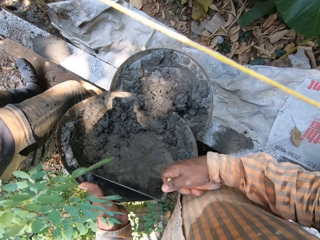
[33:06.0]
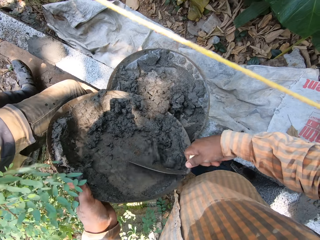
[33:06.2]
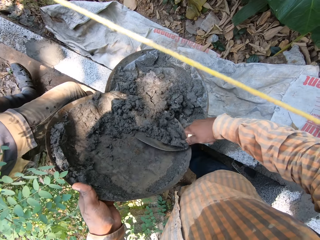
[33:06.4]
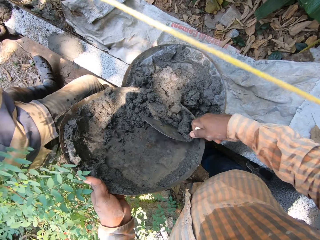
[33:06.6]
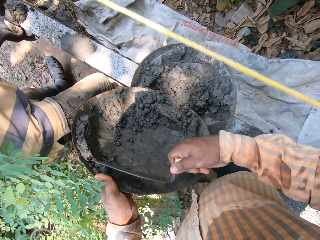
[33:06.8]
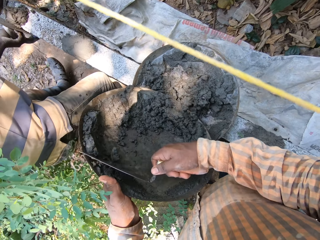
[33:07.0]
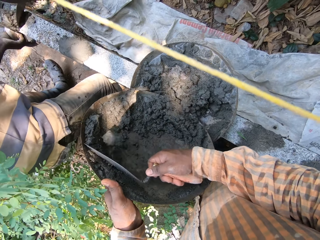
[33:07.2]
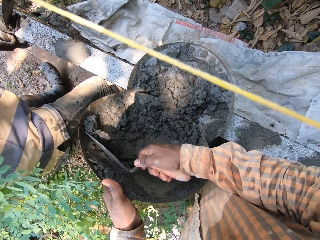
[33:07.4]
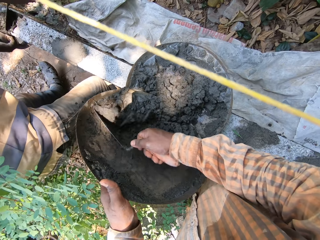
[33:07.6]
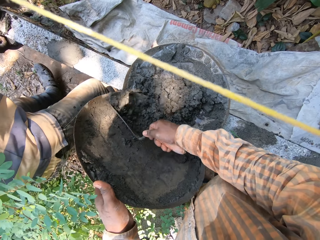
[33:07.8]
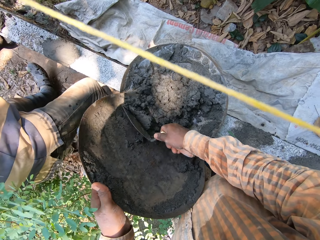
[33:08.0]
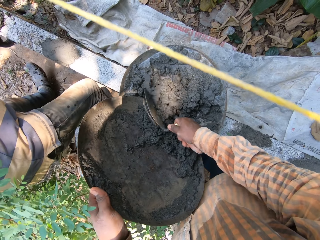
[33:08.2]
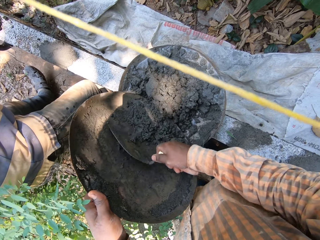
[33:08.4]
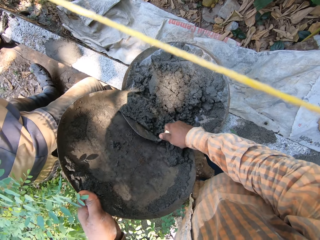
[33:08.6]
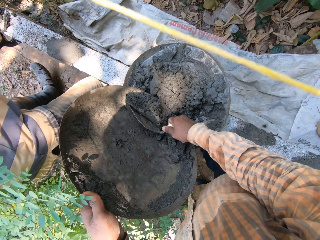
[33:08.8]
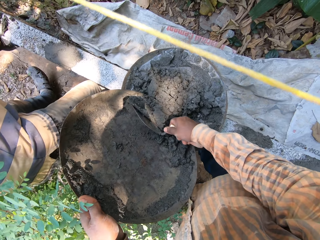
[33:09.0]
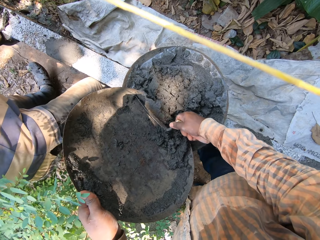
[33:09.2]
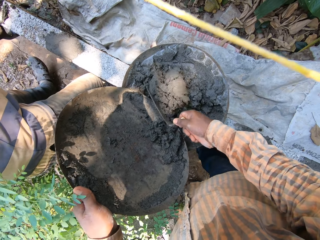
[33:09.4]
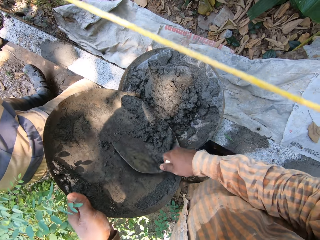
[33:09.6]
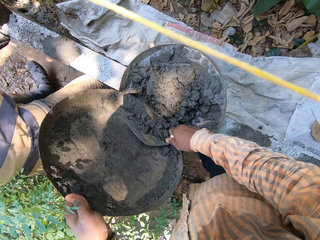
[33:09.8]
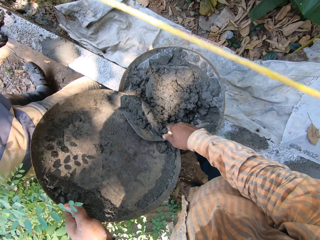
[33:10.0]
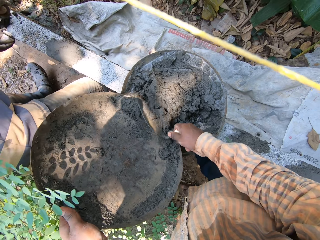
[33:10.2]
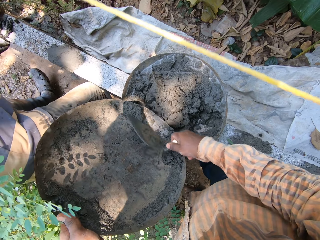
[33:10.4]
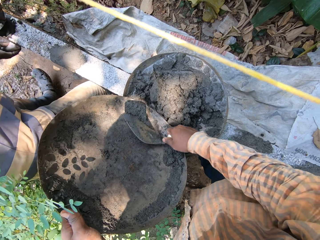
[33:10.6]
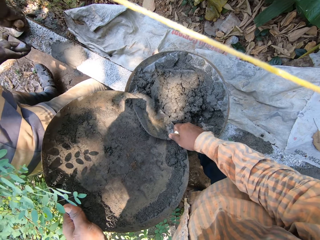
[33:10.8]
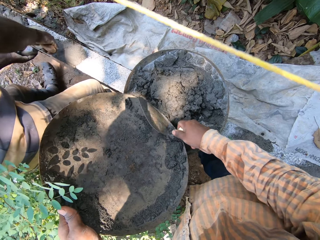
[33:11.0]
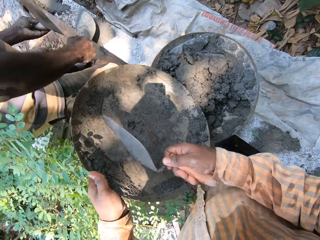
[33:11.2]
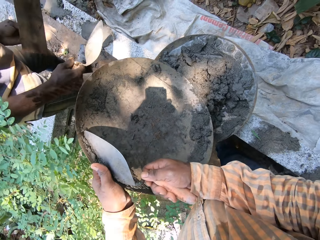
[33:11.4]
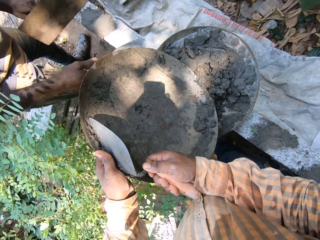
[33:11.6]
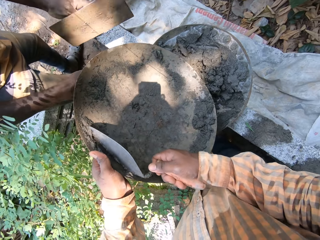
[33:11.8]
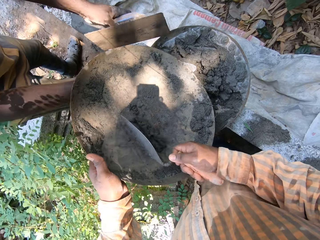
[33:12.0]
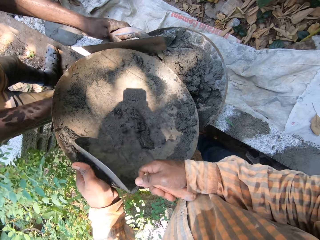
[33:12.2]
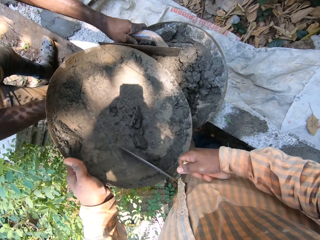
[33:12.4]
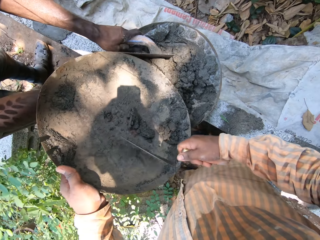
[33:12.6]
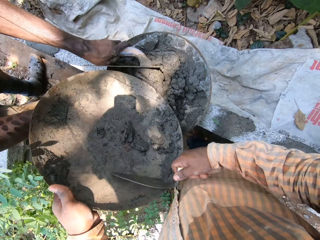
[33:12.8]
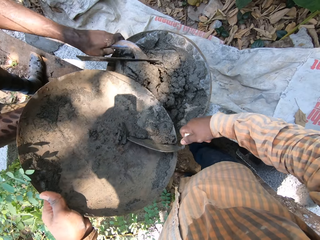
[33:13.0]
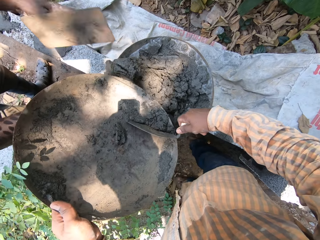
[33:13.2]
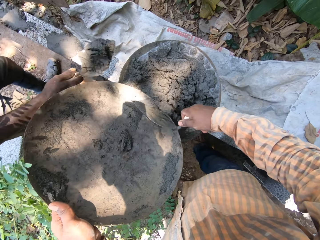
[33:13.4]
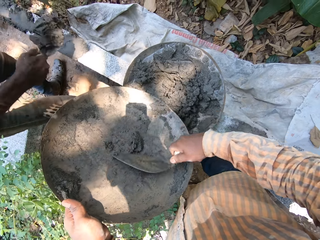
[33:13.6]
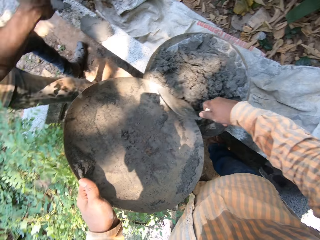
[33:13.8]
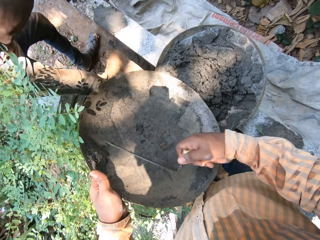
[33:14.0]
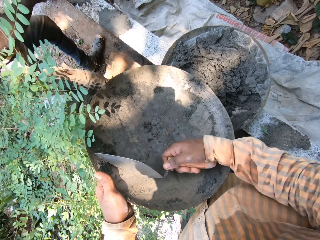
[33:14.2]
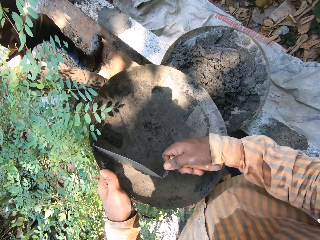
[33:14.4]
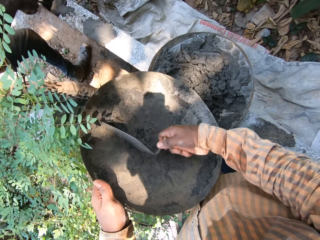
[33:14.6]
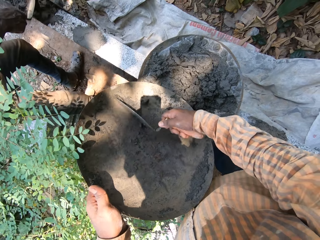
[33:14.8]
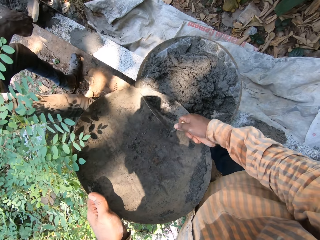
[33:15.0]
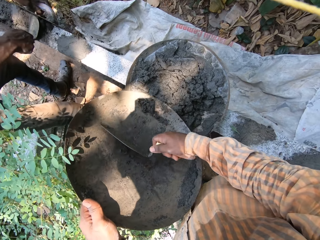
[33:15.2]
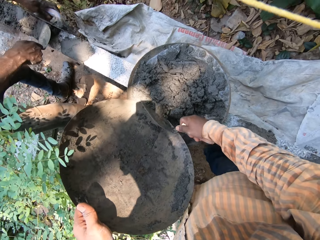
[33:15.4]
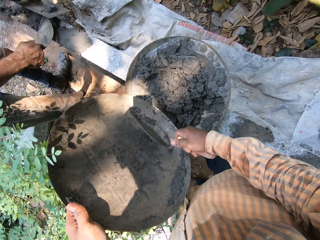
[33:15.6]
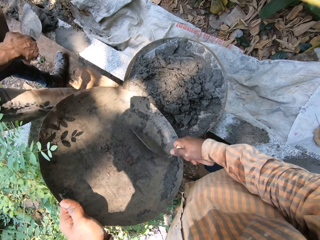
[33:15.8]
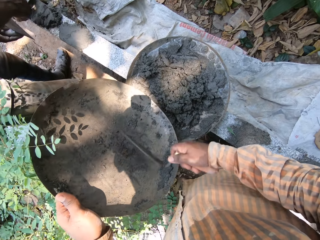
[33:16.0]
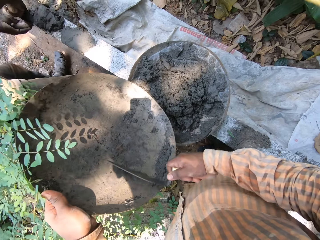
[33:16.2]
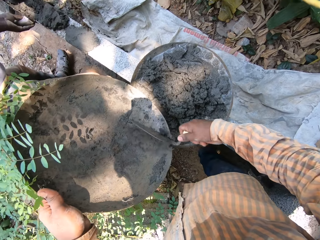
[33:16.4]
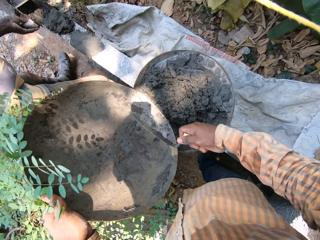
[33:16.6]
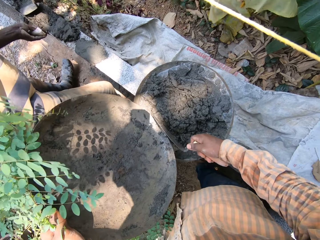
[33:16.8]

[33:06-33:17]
A man takes some mortar from the head pan on the fence with a trowel in his right hand.

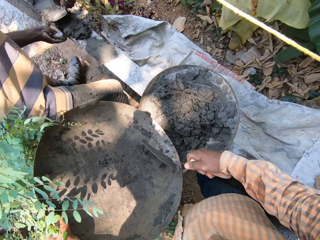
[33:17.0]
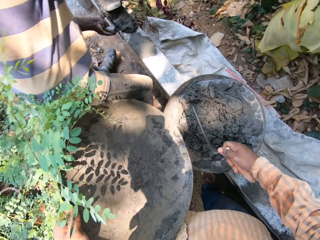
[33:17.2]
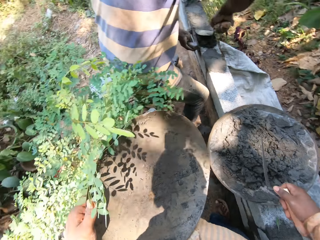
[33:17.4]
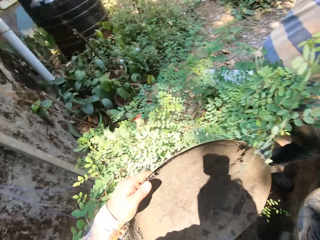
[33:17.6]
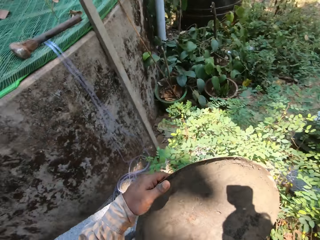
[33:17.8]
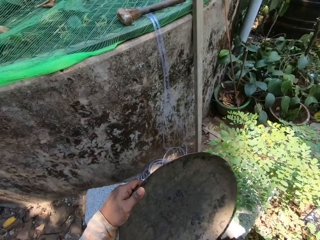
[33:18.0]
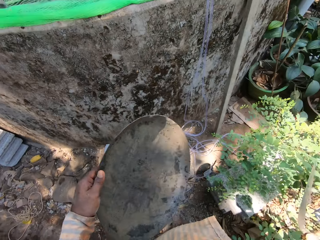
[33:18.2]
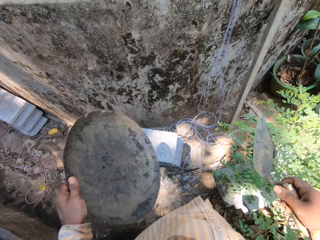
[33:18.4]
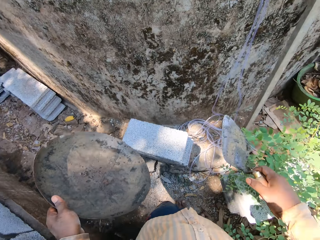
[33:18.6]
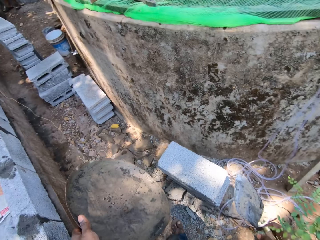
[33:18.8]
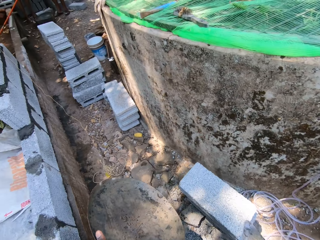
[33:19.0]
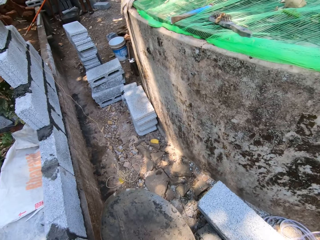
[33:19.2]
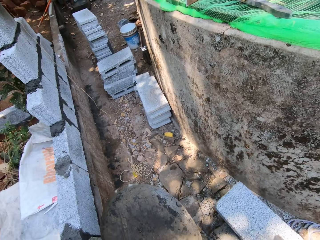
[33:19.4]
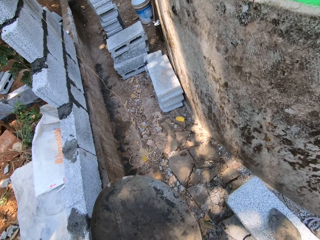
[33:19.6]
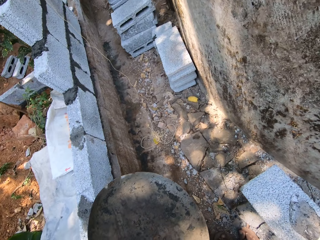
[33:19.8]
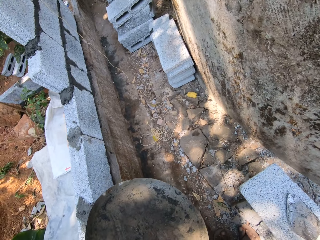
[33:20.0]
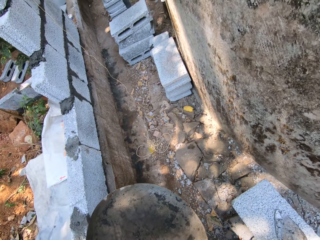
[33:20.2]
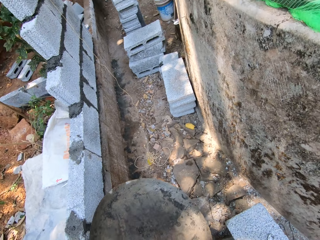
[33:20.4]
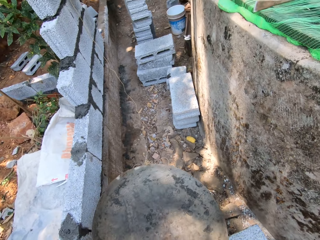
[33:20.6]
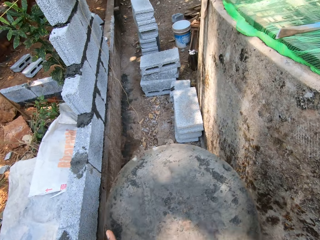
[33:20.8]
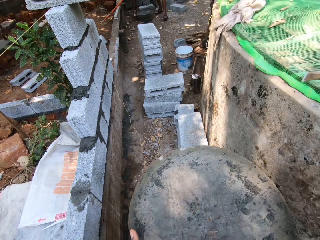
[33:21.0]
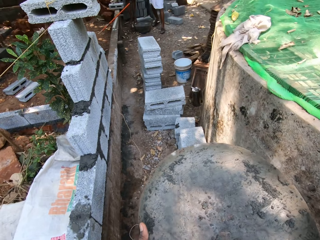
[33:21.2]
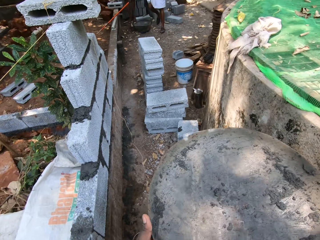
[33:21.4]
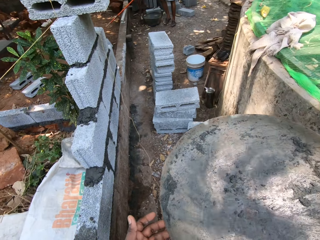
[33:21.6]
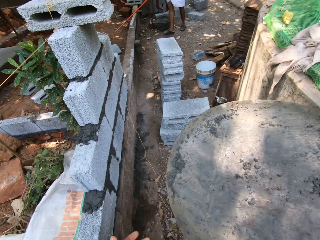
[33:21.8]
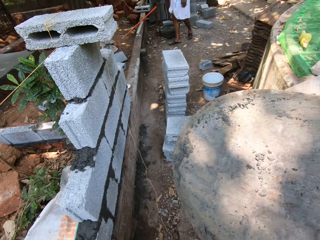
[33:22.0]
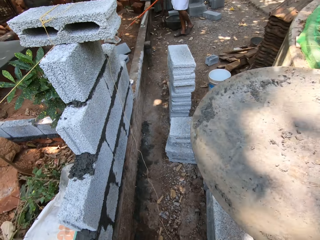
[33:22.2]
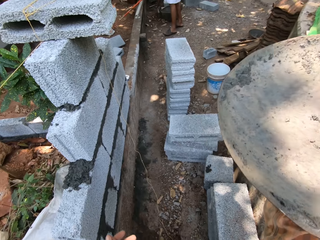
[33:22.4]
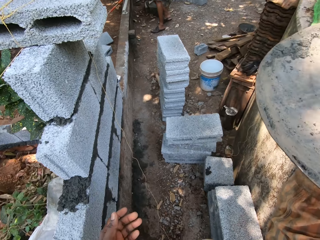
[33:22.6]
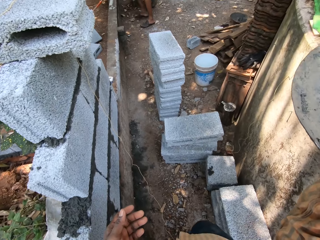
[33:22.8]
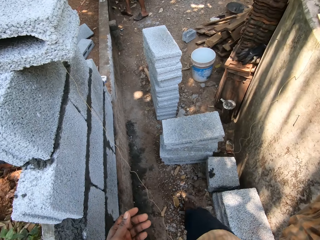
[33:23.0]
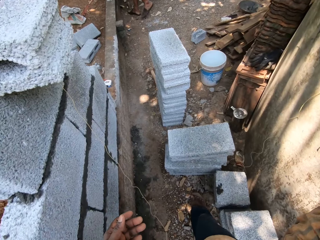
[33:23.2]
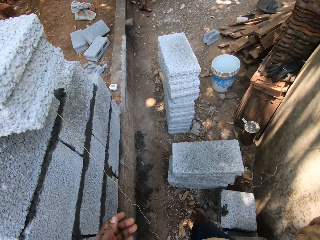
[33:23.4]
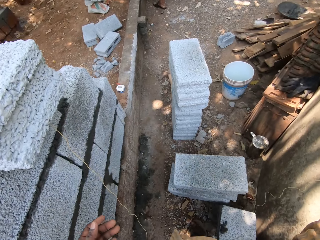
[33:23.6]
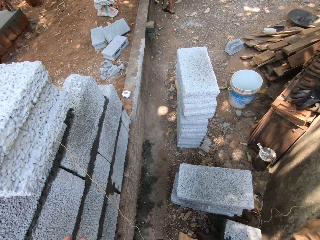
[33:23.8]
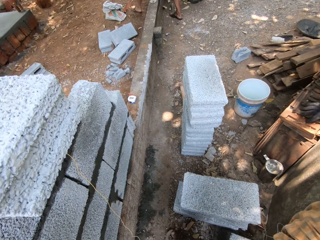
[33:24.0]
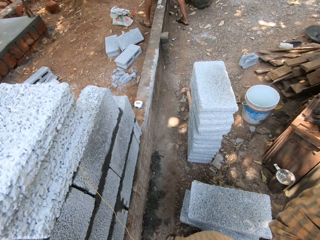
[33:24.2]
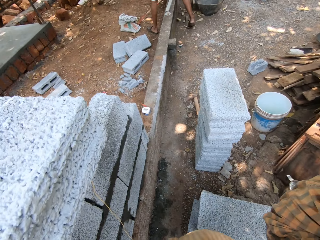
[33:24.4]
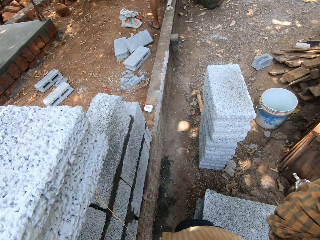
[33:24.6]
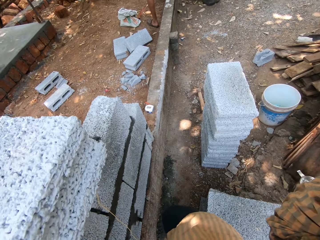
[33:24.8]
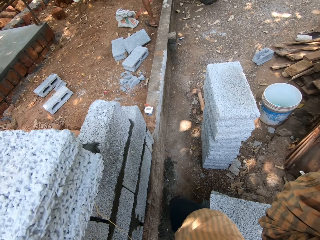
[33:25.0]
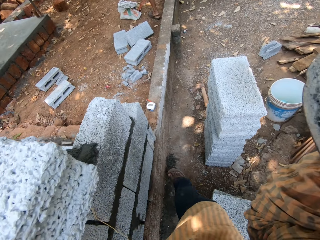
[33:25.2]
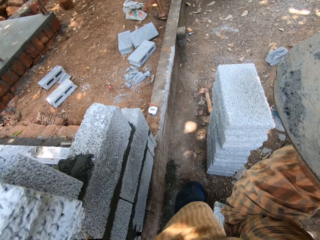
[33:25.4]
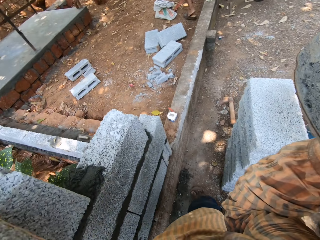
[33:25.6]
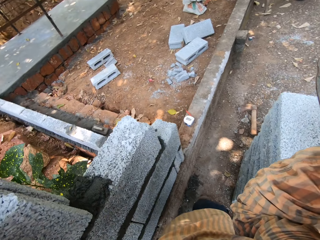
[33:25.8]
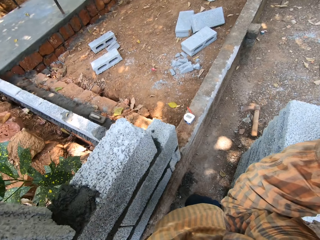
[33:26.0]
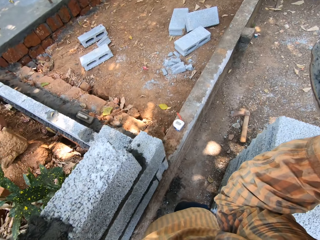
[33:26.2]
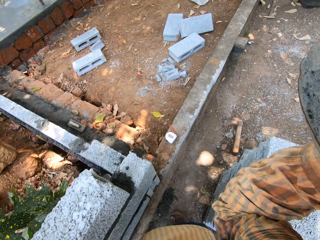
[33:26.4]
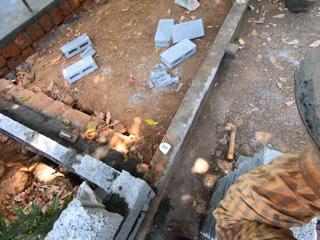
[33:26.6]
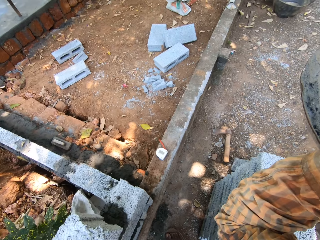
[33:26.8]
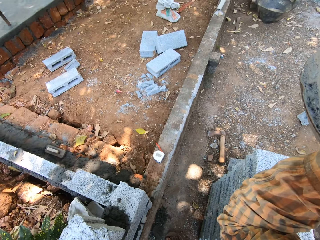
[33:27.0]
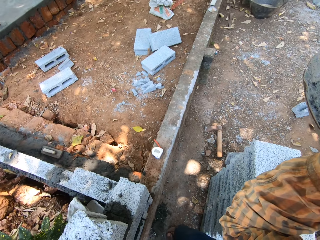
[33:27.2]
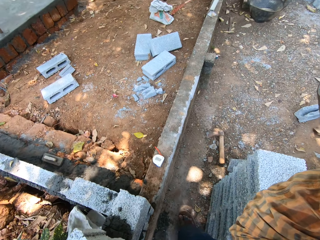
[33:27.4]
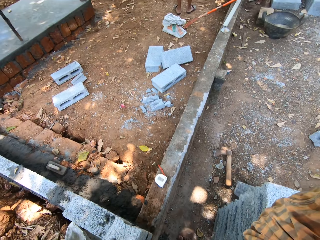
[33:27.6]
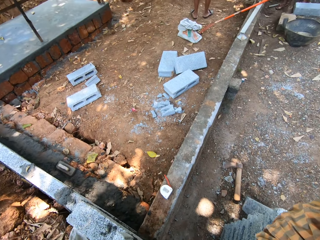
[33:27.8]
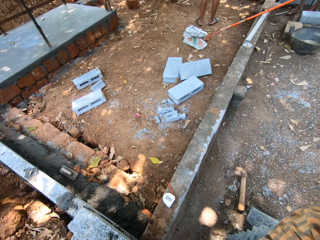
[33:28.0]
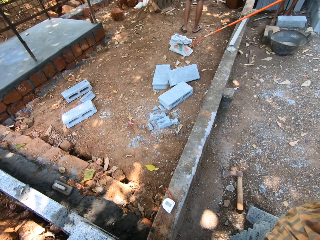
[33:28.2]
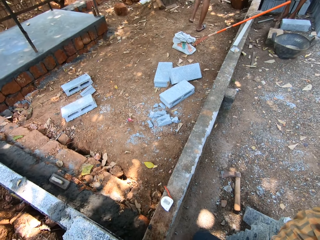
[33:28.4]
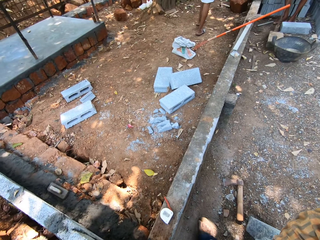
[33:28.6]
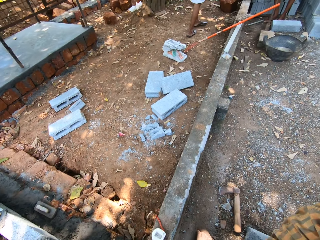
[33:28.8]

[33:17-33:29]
The camera wearer puts a trowel on the brick. He passes the bucket from his left hand to his right hand. He passes the head pan from his left hand to his right hand. He drops the head pan on the concrete with his right hand. He walks around.
